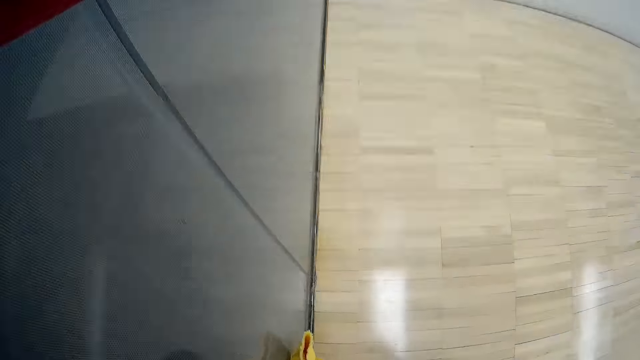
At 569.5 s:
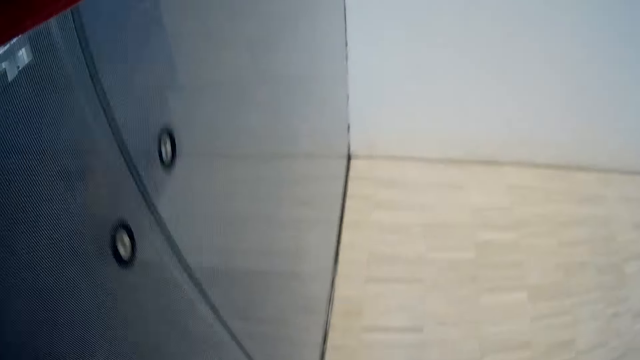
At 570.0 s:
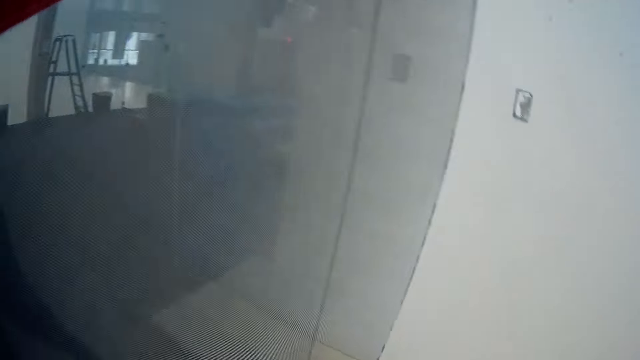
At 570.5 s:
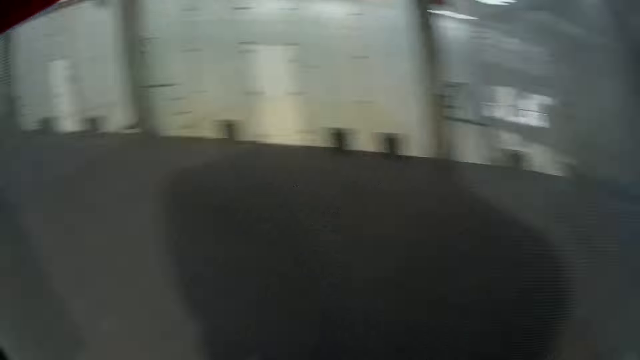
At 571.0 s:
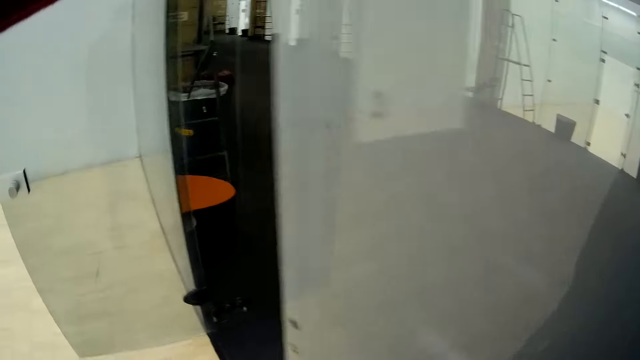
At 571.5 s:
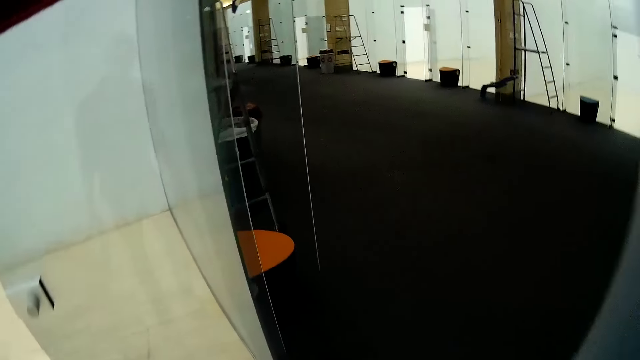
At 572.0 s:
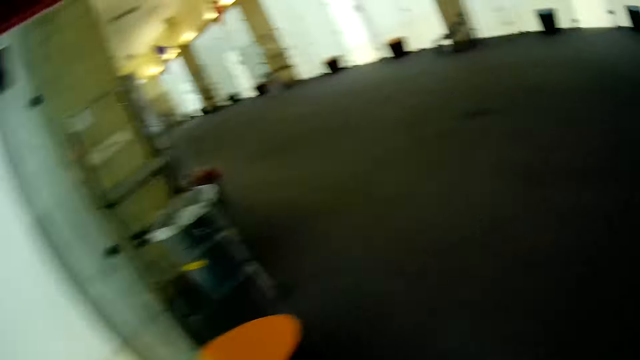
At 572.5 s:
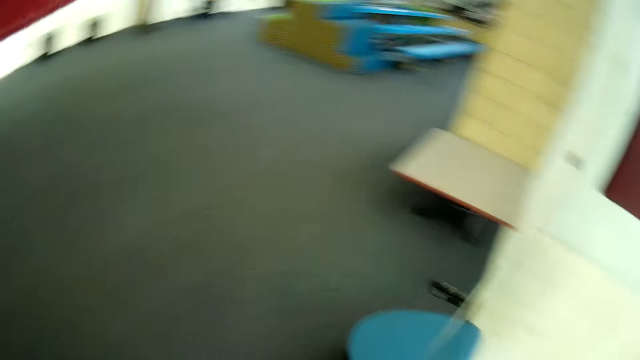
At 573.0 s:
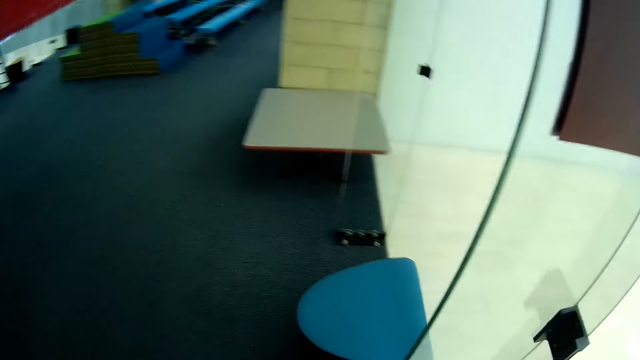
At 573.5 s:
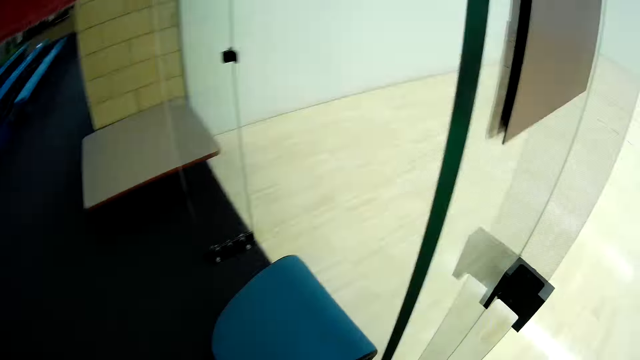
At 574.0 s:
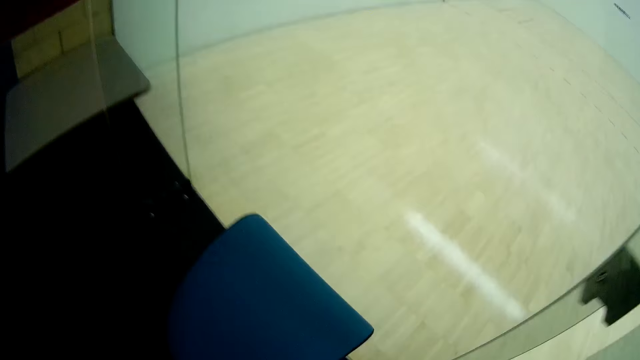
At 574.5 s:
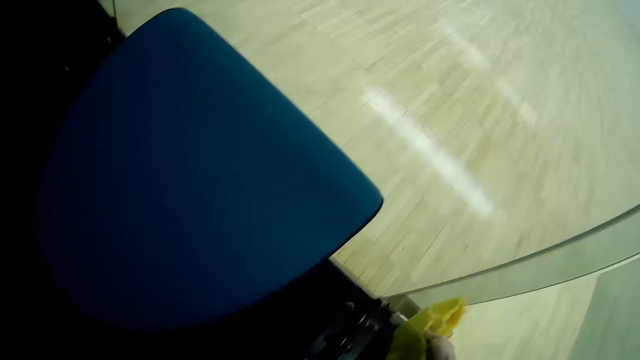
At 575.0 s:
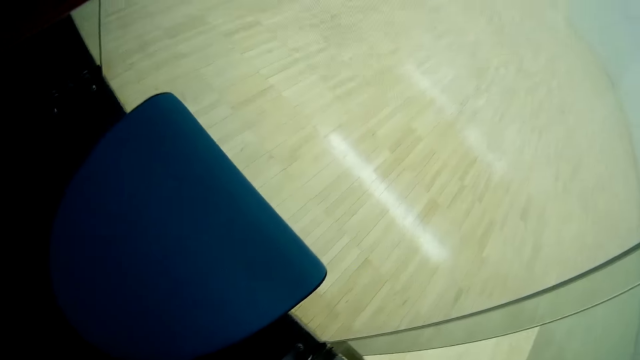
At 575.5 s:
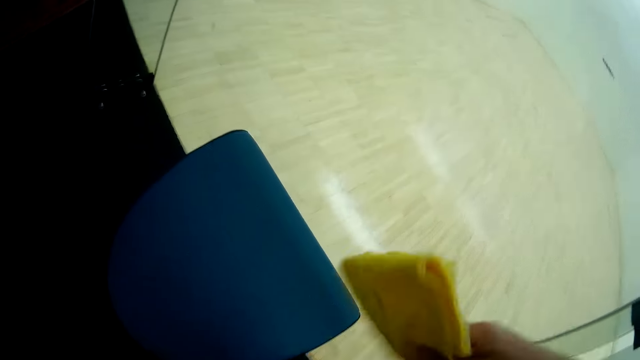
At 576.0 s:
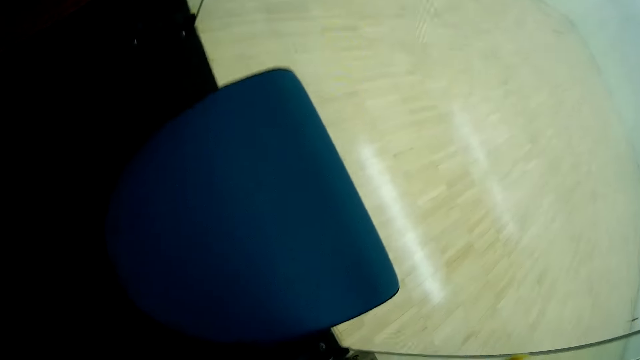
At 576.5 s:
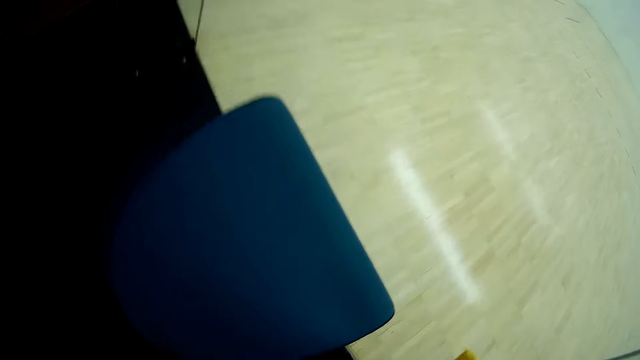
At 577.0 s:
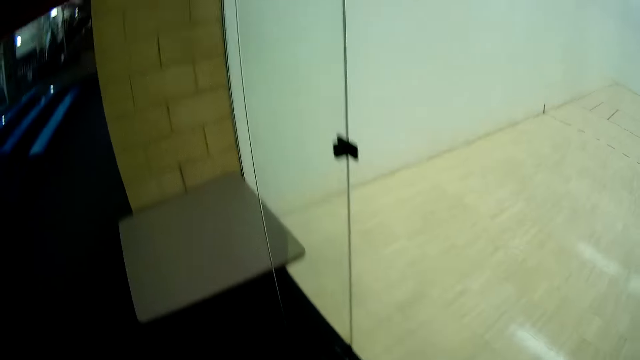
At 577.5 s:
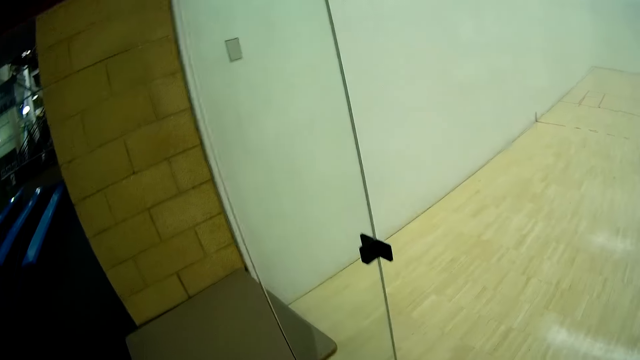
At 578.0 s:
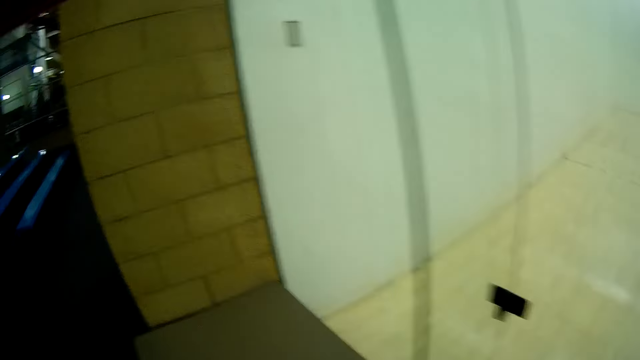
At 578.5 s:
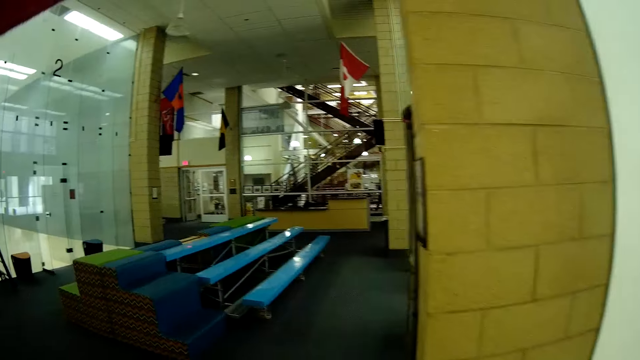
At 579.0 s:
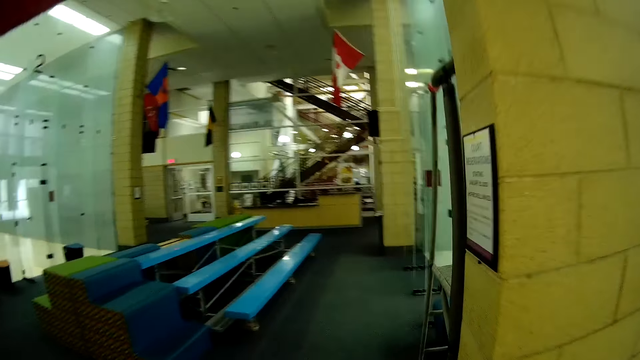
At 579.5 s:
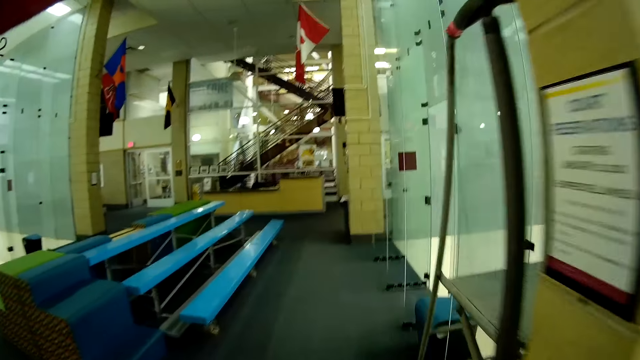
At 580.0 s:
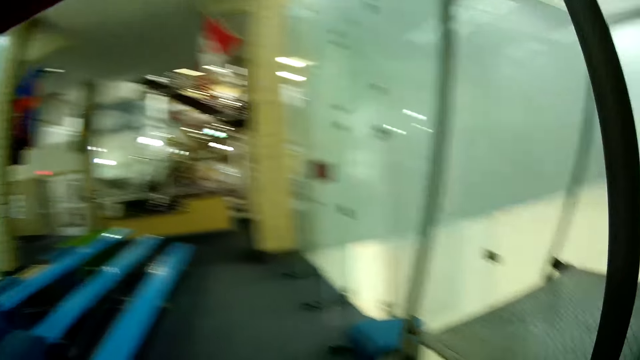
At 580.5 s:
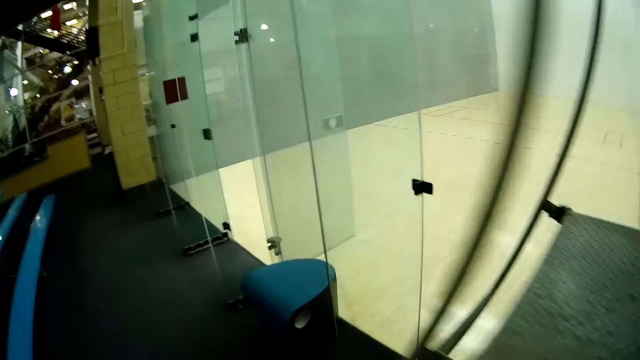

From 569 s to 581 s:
The camera wearer exits the sport court into the hall. They clean the glass door with the towel. They move towards a glass wall in the hall. They walk to the other side.

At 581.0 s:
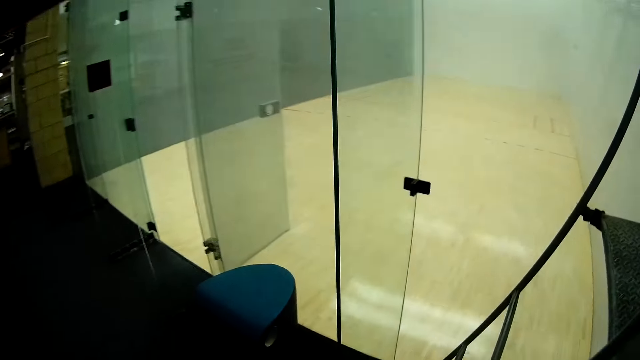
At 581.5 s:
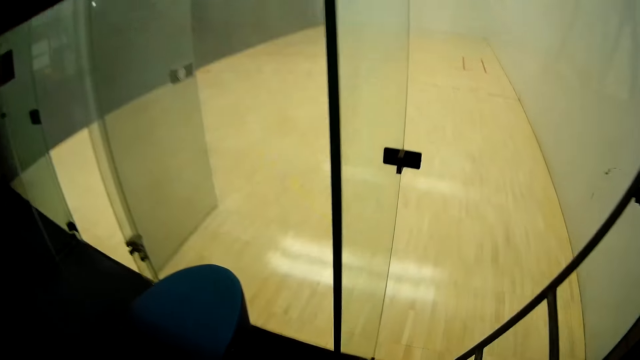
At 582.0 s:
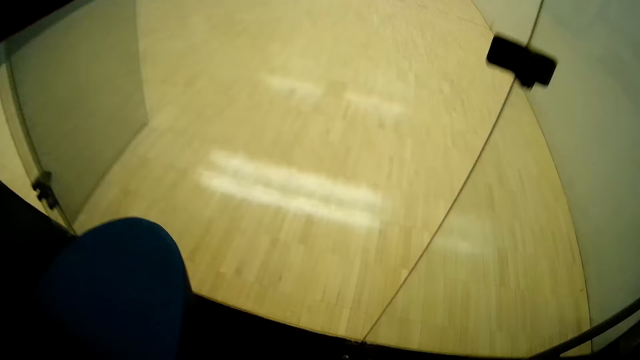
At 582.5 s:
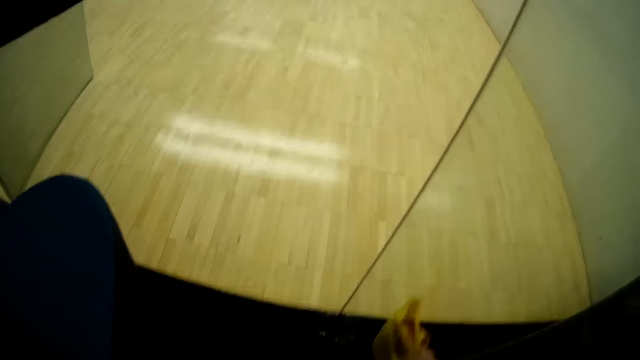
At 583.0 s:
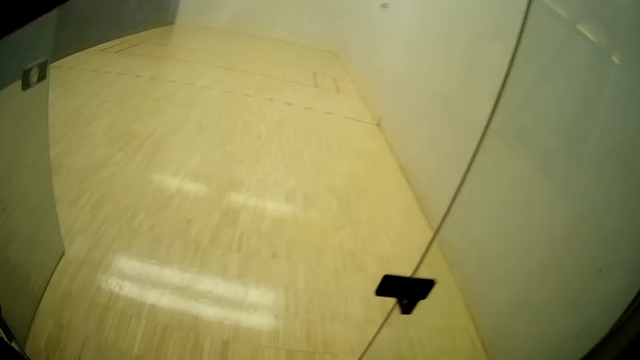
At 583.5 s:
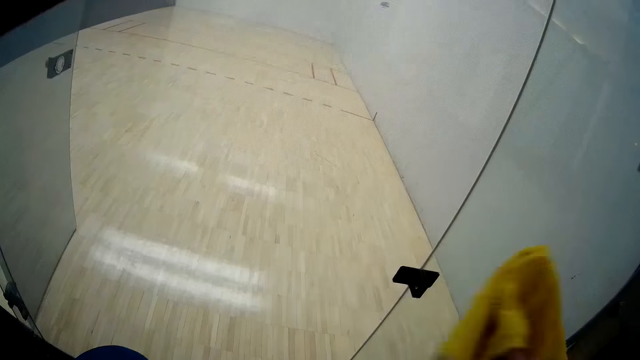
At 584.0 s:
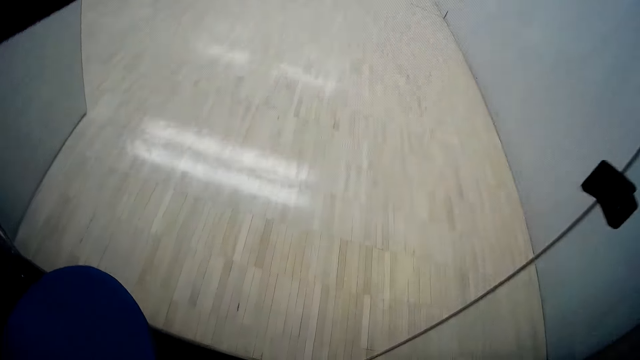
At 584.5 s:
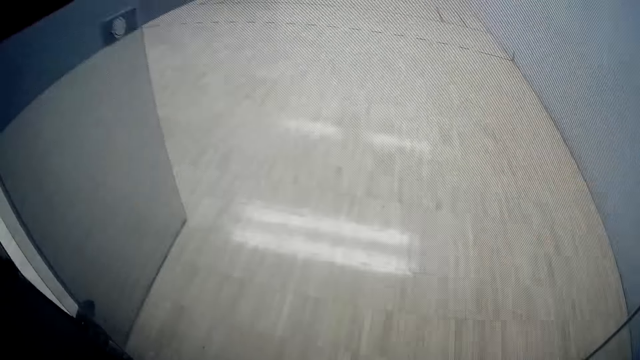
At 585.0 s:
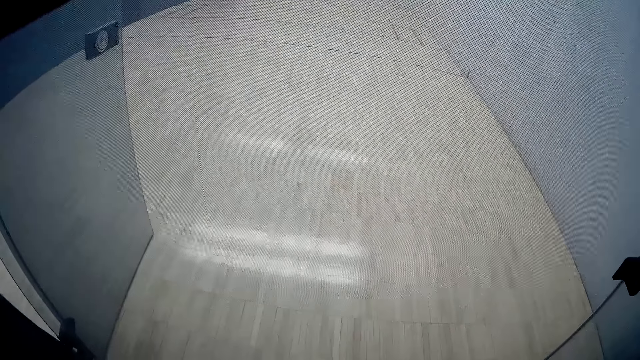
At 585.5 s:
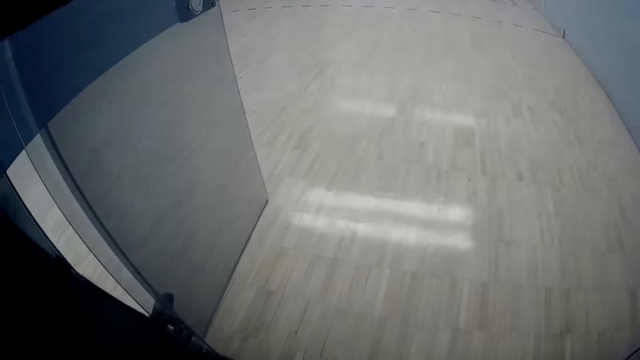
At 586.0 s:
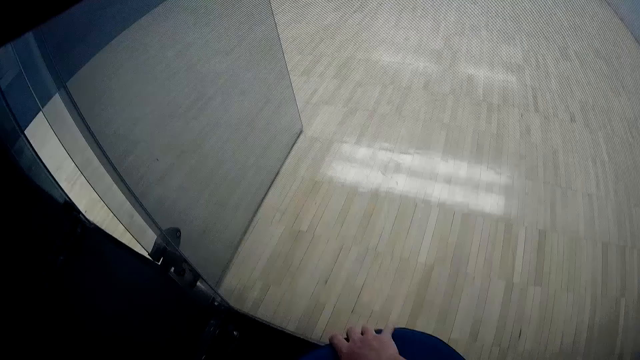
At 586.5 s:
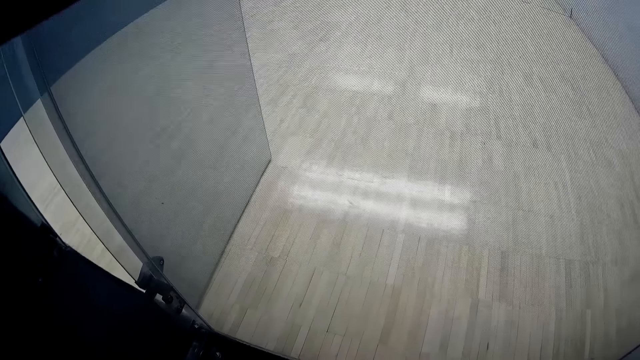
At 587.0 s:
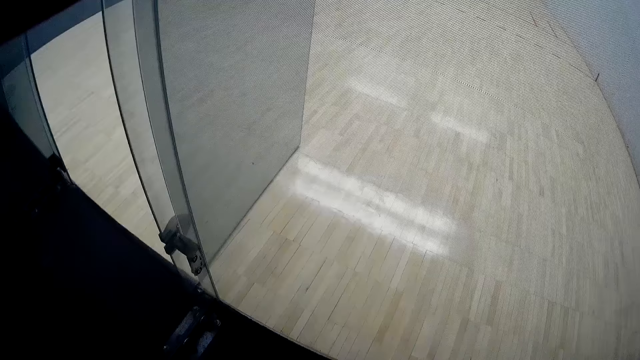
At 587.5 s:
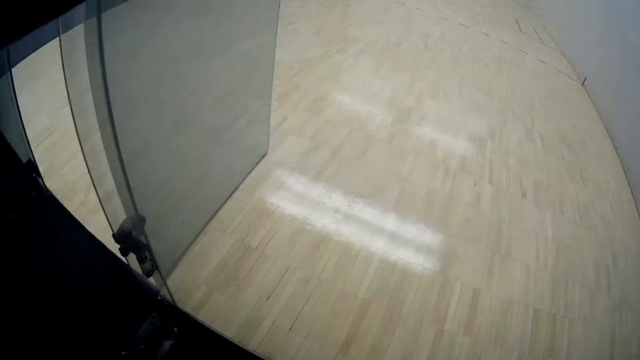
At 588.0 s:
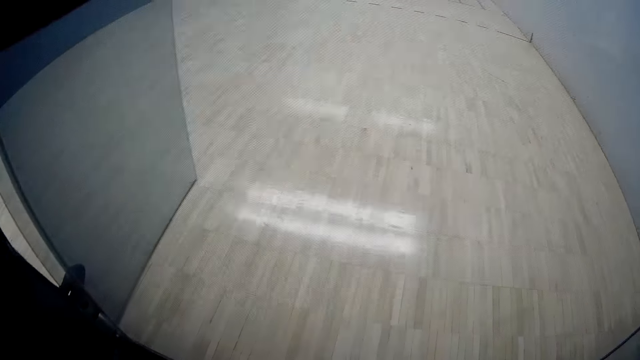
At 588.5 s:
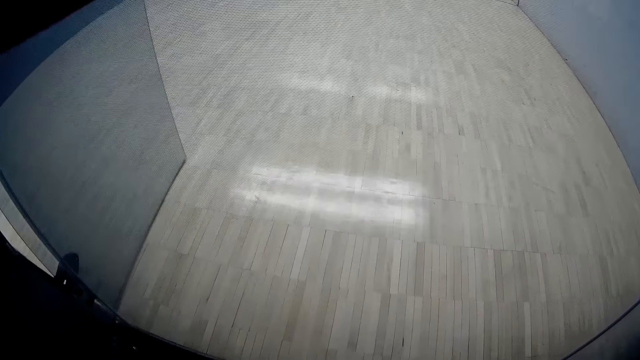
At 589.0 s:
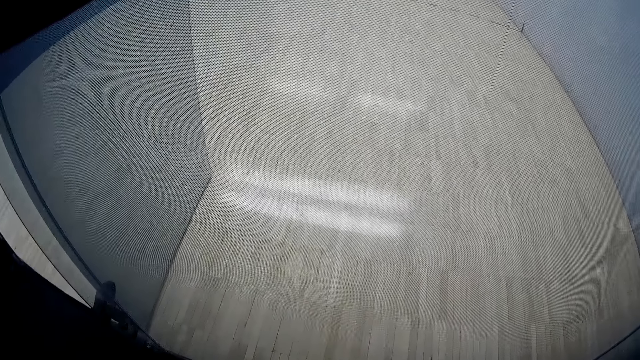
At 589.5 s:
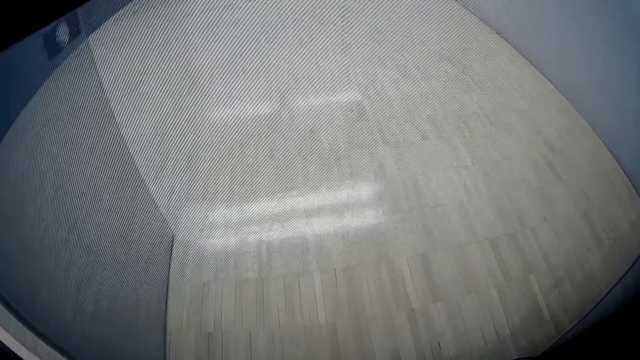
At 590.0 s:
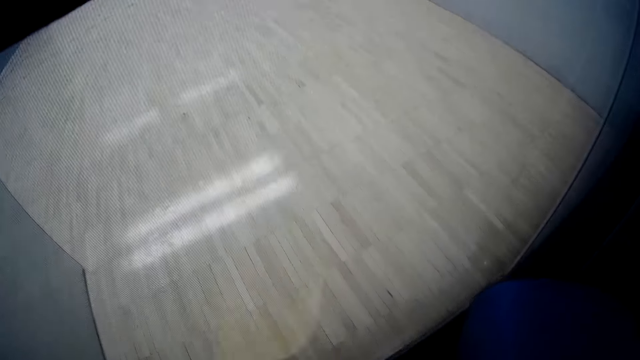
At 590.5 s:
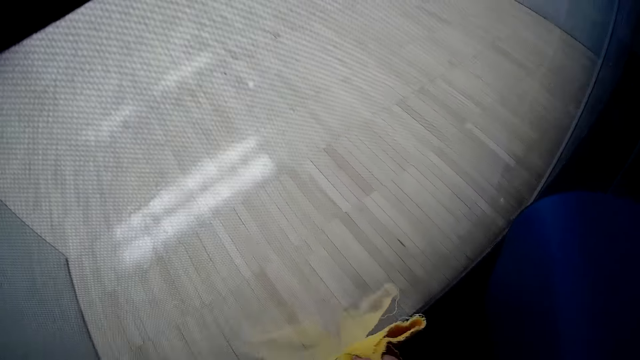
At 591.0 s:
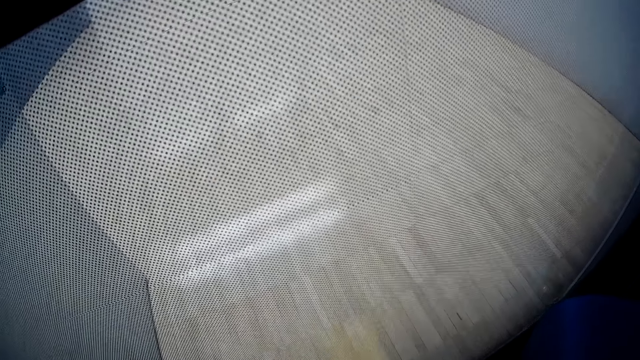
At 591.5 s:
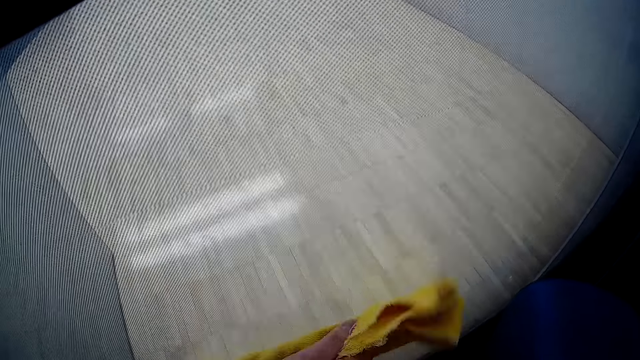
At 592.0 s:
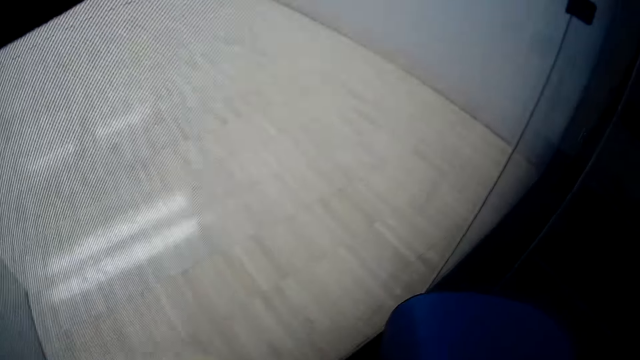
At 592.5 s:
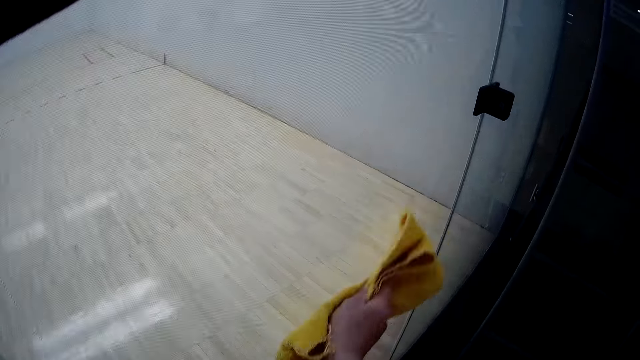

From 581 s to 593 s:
The camera wearer cleans the glass wall with the towel.
